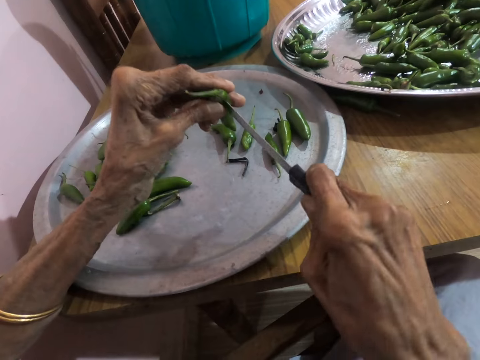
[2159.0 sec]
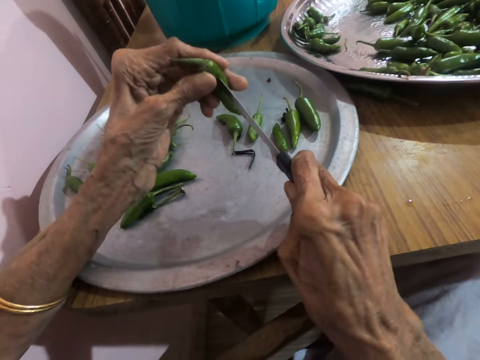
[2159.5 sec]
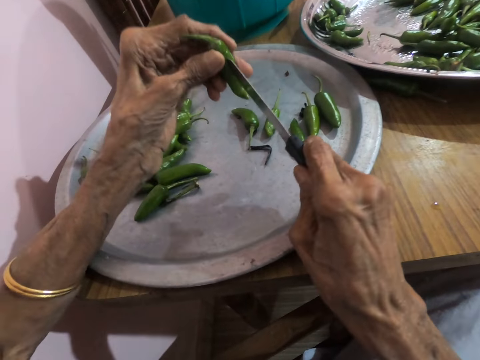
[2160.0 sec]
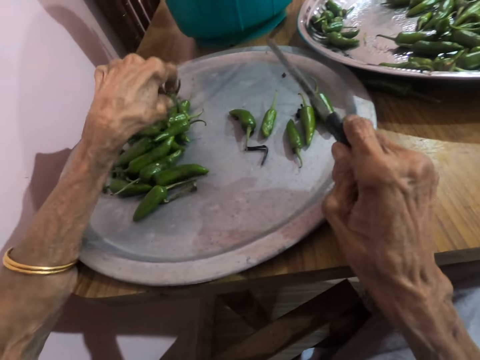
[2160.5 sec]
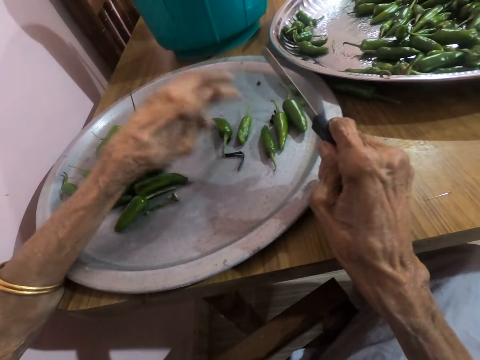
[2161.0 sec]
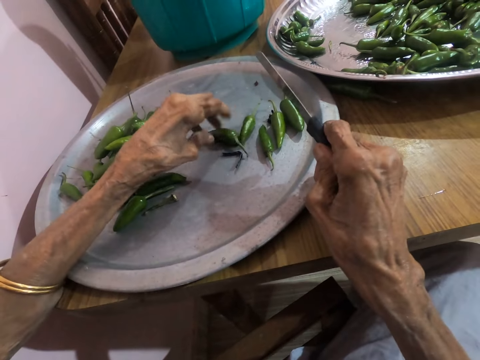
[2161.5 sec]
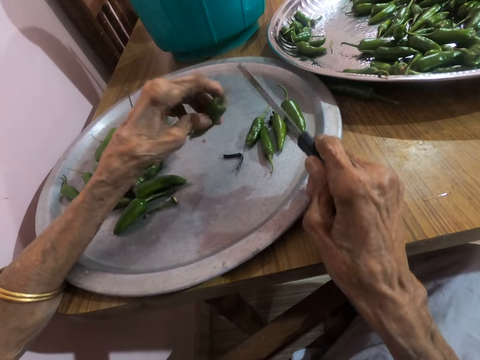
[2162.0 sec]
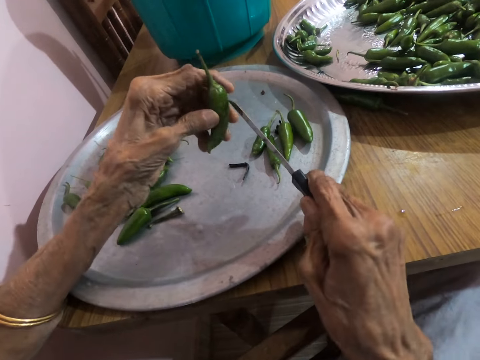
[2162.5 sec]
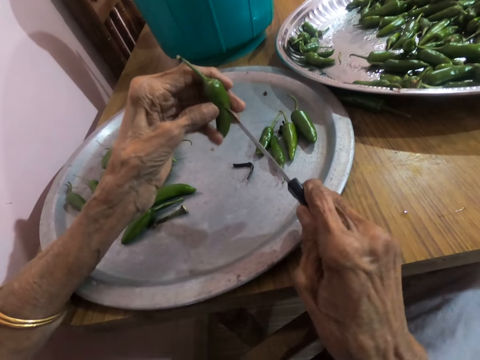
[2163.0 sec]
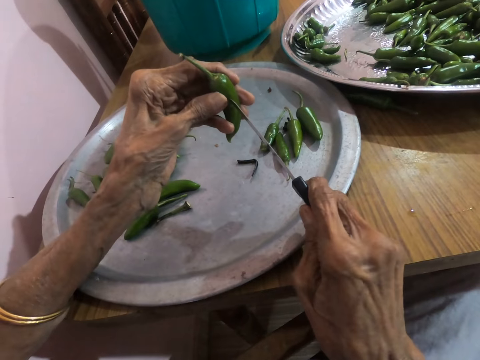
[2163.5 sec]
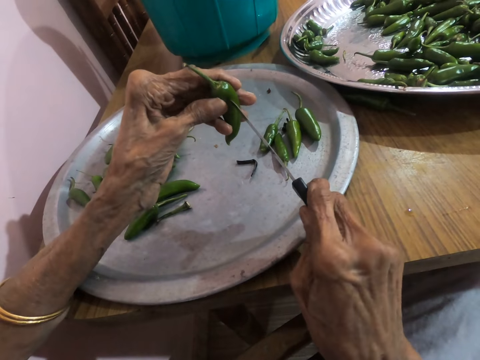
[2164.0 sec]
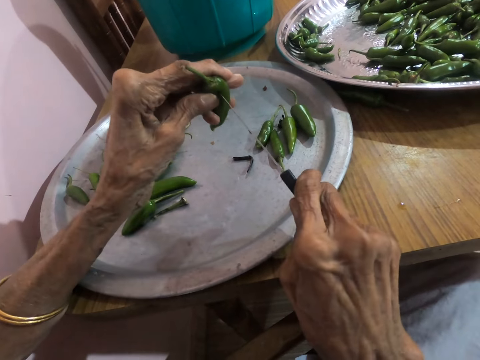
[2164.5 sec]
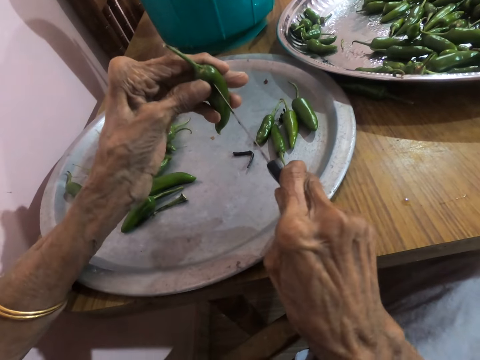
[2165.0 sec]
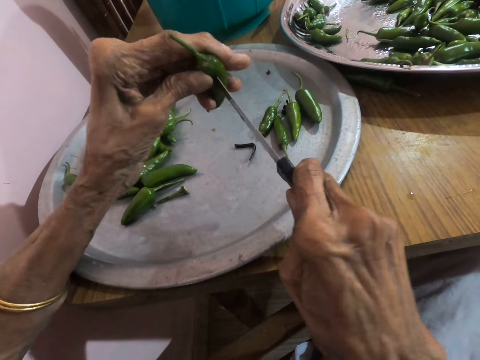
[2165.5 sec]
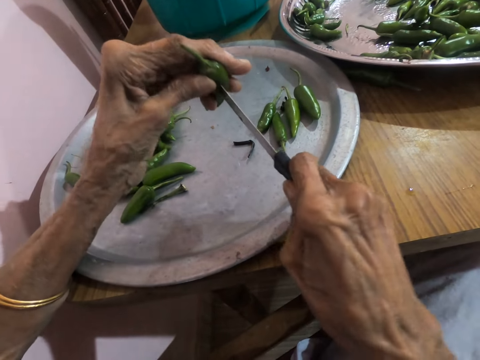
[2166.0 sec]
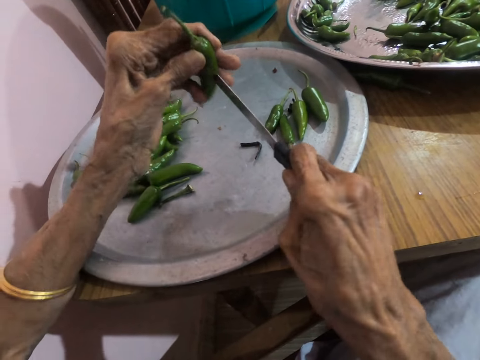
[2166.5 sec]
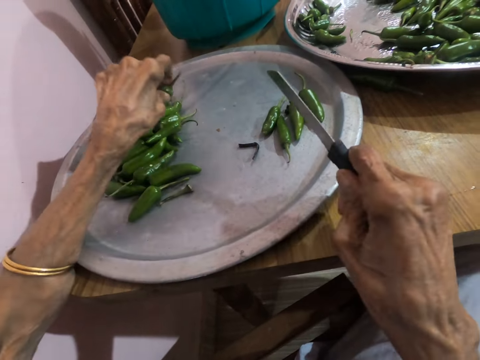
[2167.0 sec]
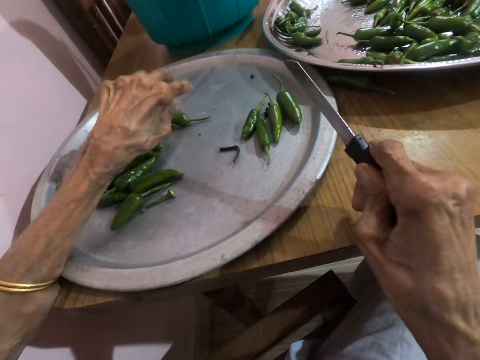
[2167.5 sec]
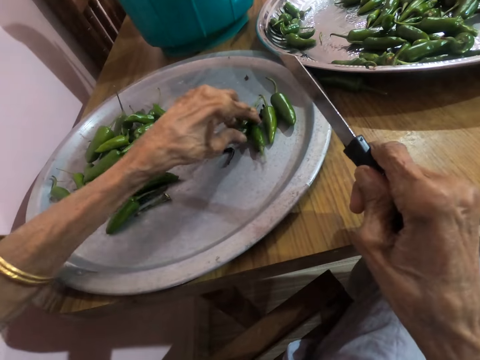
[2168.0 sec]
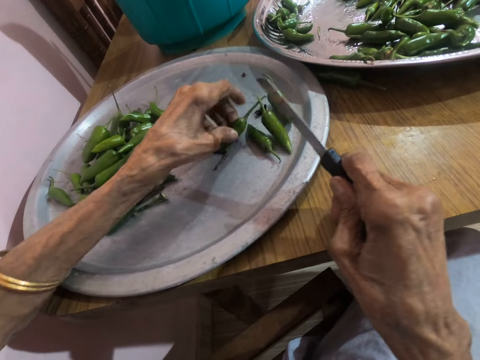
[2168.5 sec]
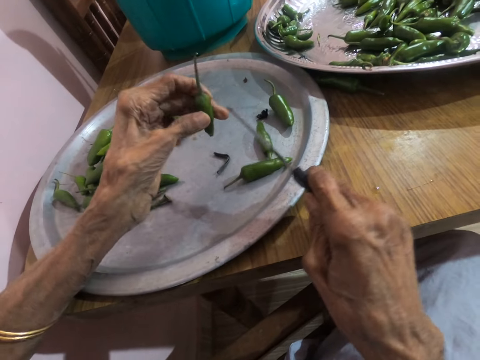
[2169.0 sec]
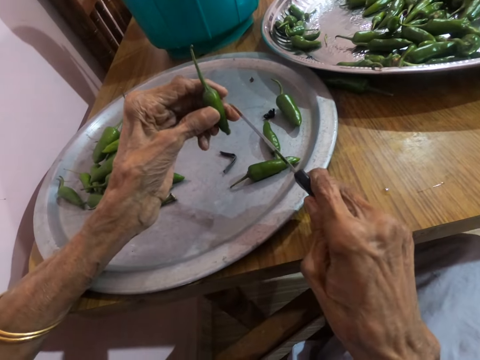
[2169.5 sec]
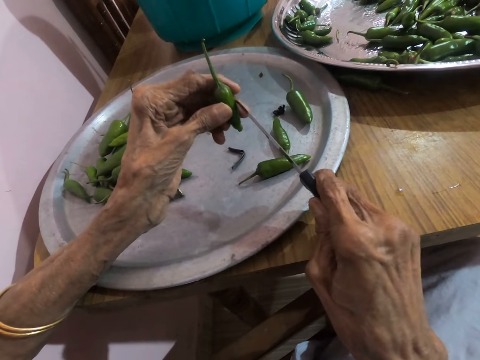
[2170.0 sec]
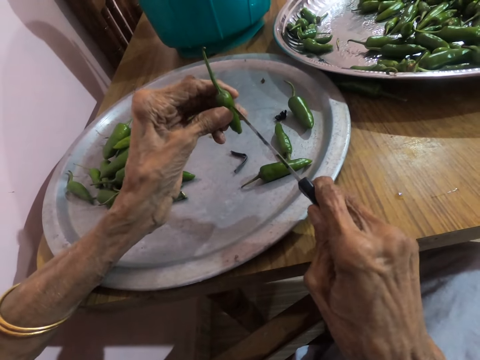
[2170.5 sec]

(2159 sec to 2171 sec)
The camera wearer cuts the chili using a knife. They put the green chili on the tray. They pick the green chili. They cut the chili using the knife. They put the green chili on the tray. They pick the green chili.

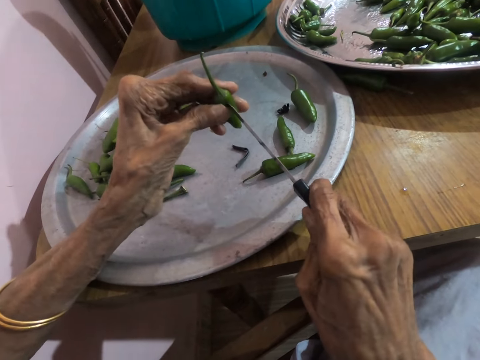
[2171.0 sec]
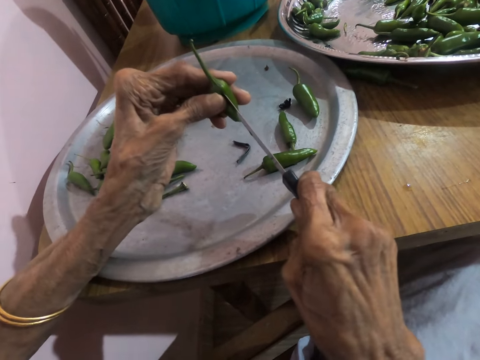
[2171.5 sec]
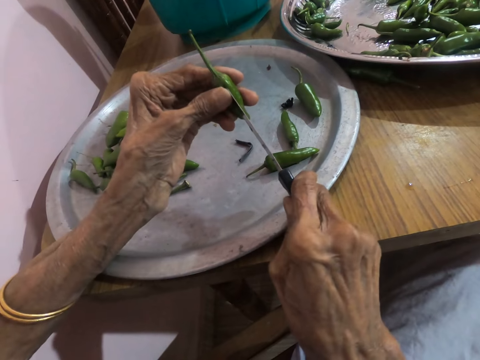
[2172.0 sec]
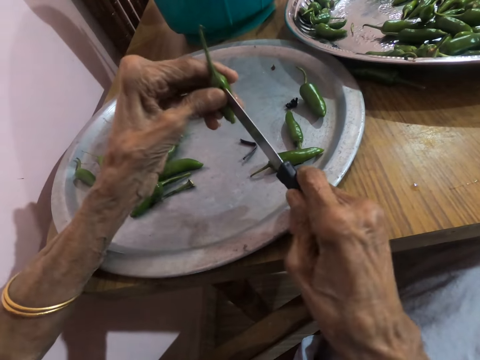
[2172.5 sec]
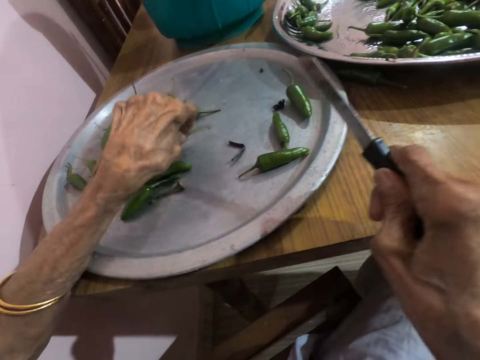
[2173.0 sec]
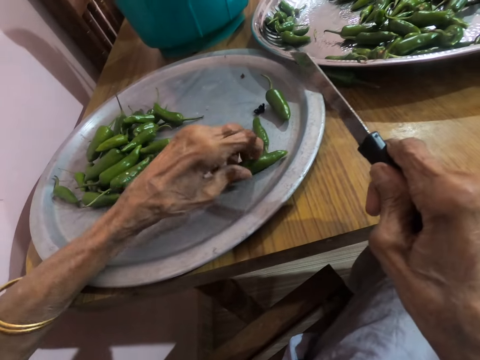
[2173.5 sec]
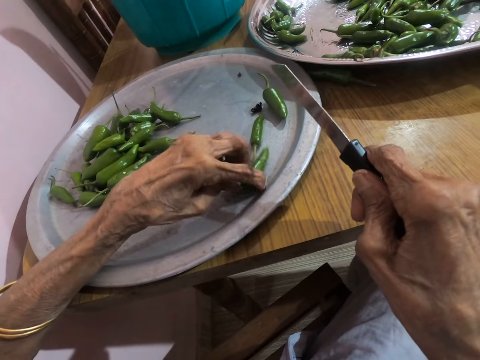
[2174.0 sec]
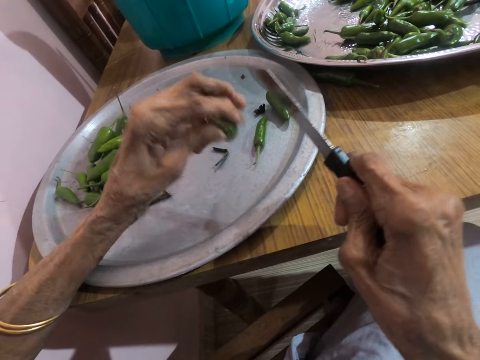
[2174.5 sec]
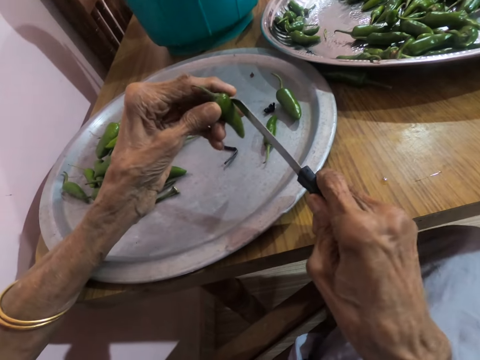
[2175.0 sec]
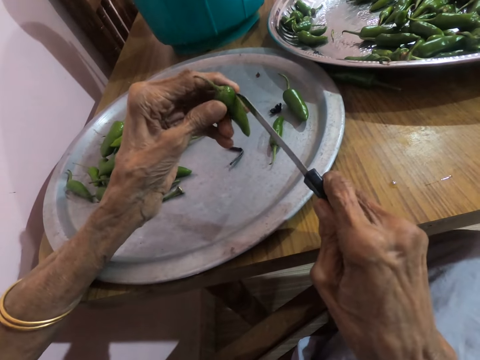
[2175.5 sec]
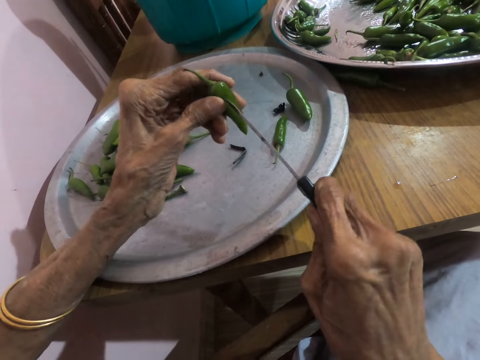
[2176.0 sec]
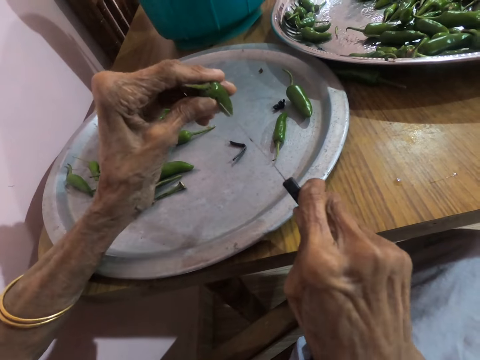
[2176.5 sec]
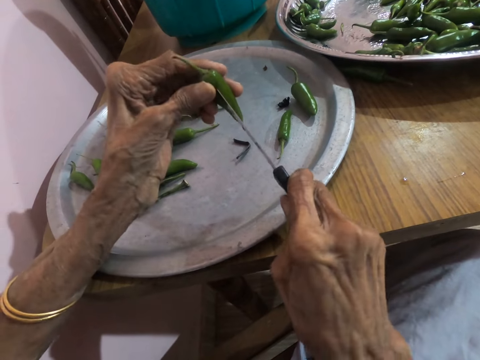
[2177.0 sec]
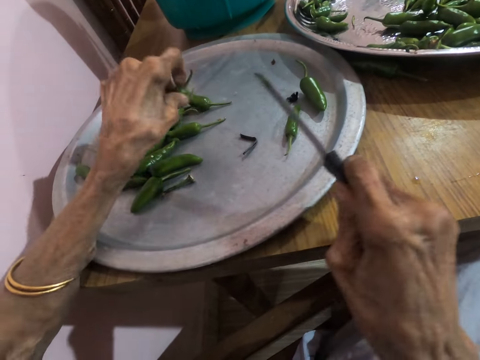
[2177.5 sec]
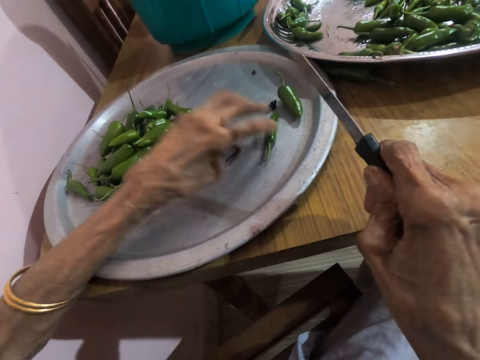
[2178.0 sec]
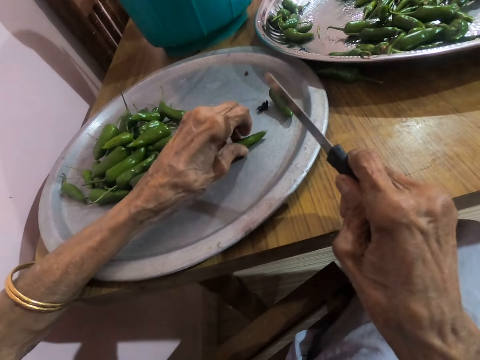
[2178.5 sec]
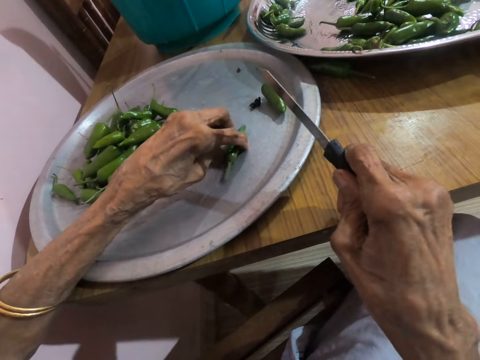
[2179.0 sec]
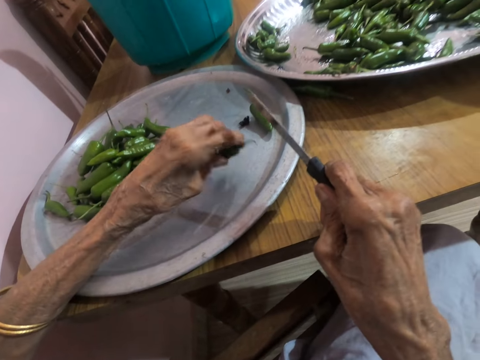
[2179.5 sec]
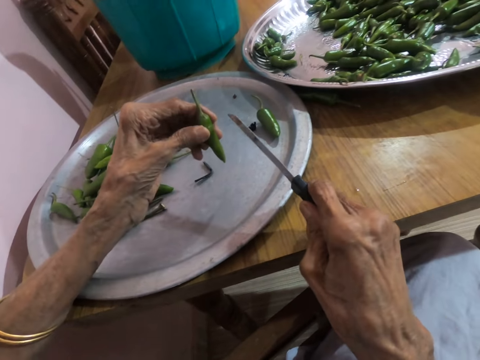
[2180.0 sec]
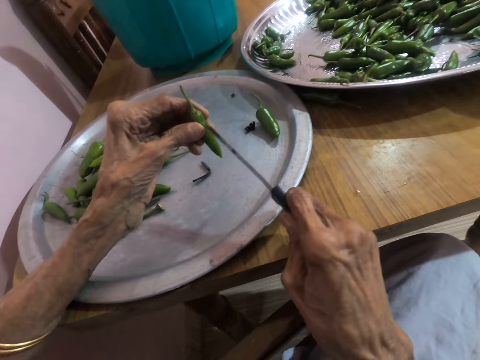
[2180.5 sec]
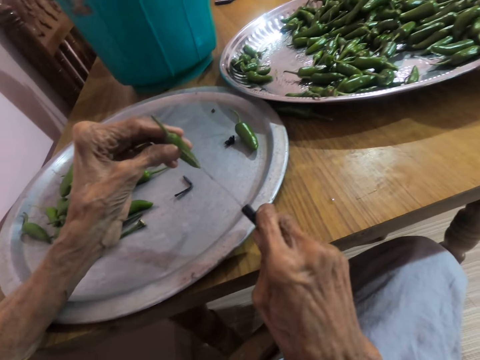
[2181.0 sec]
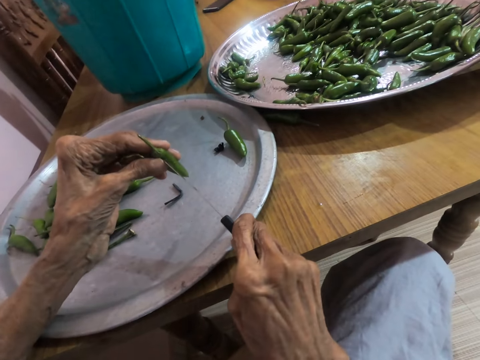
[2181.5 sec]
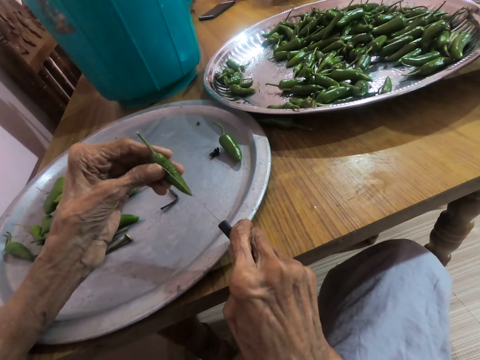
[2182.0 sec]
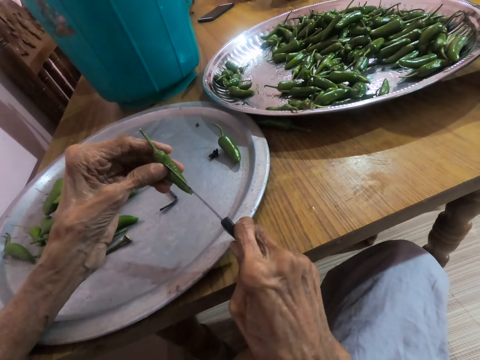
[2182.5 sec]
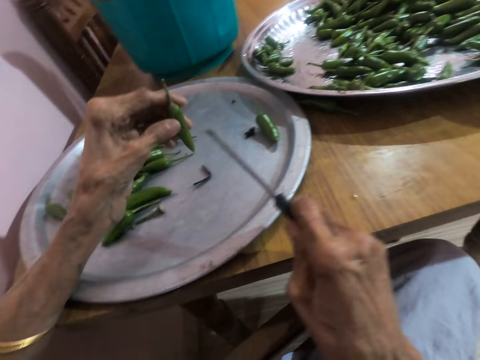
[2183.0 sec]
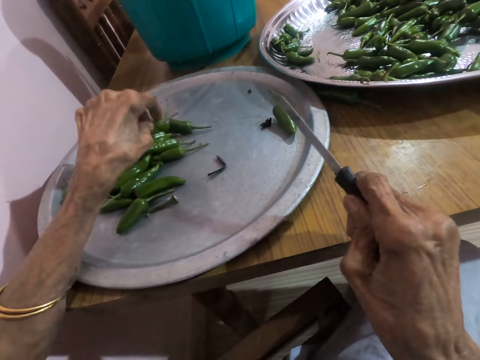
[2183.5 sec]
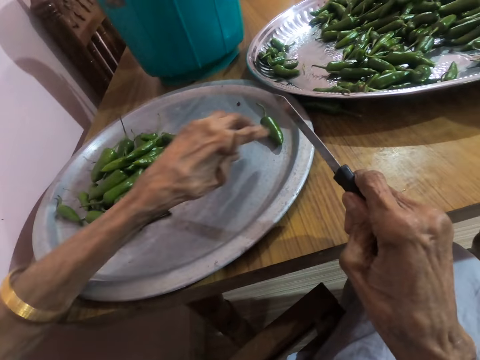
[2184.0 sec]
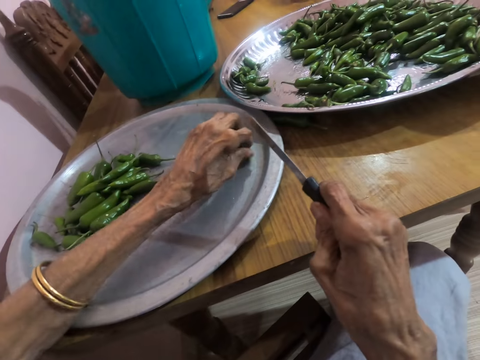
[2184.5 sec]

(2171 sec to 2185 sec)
The camera wearer cuts the chili using a knife. She puts the green chili on the tray. She picks the green chili. She pierces the jalapeno pepper with the knife in her right hand. She withdraws the jalapeno pepper from the knife with her left hand. She places the jalapeno pepper on the tray with her left hand. She picks the jalapeno pepper from the tray with her left hand. She pierces the jalapeno pepper with the knife in her right hand. She withdraws the jalapeno pepper from the knife with her left hand. She places the jalapeno pepper on the tray with her left hand. She picks the jalapeno pepper from the tray with her left hand.
